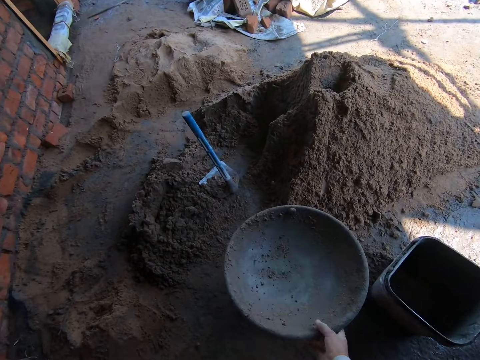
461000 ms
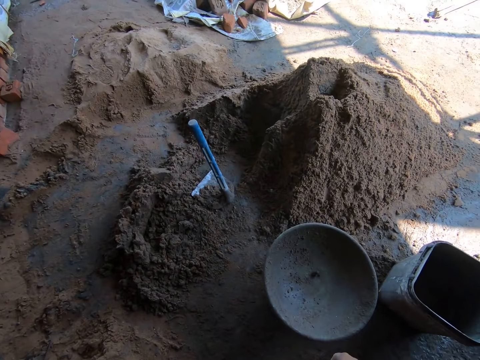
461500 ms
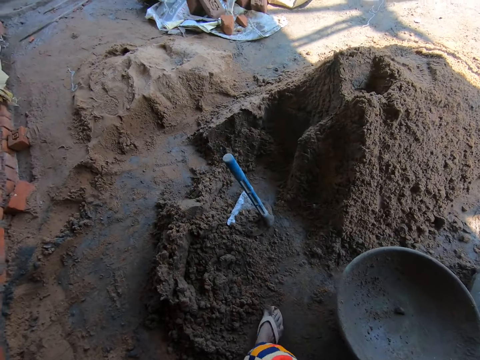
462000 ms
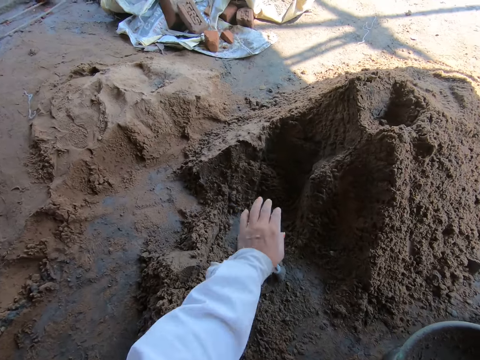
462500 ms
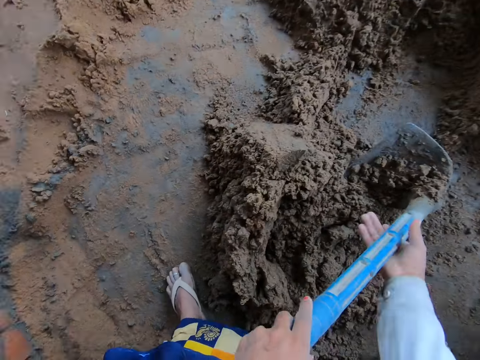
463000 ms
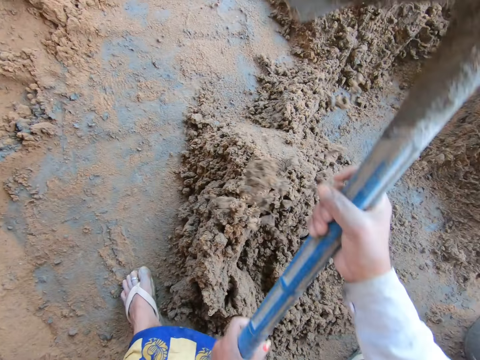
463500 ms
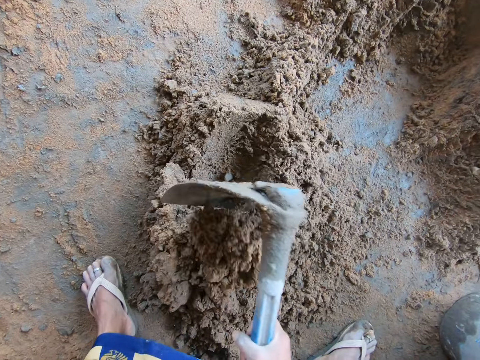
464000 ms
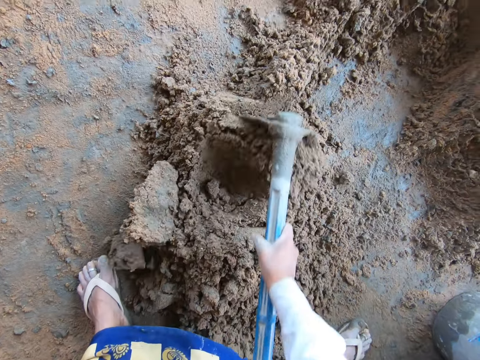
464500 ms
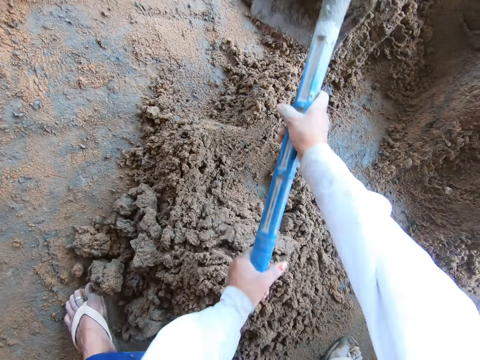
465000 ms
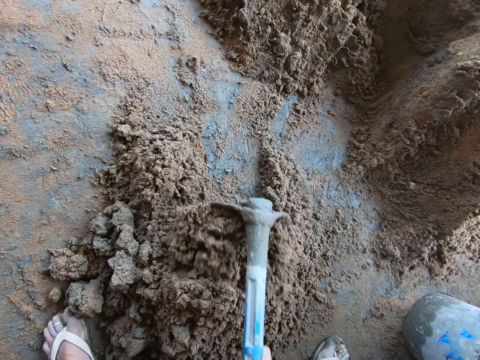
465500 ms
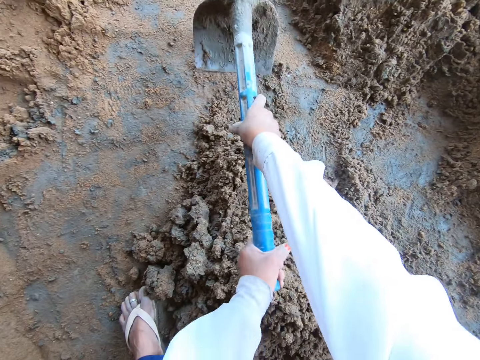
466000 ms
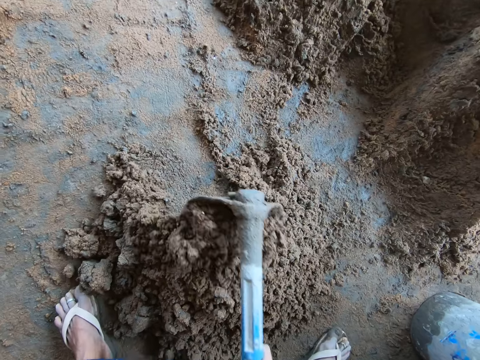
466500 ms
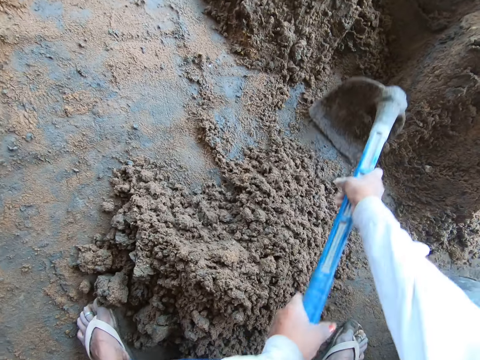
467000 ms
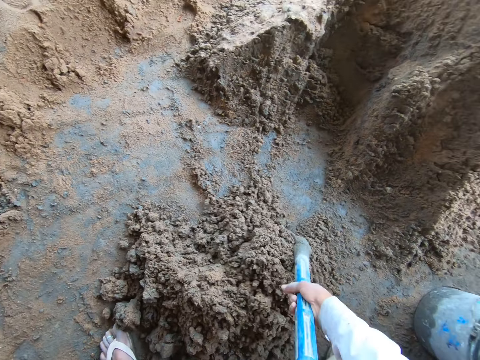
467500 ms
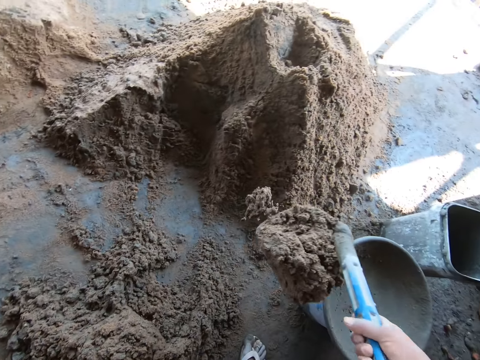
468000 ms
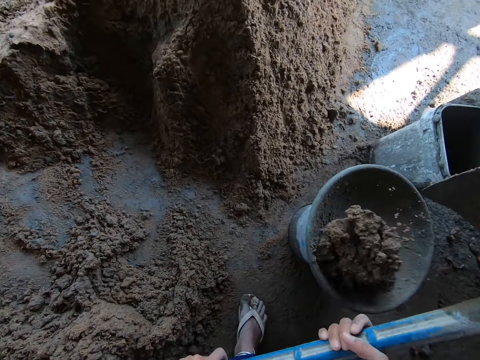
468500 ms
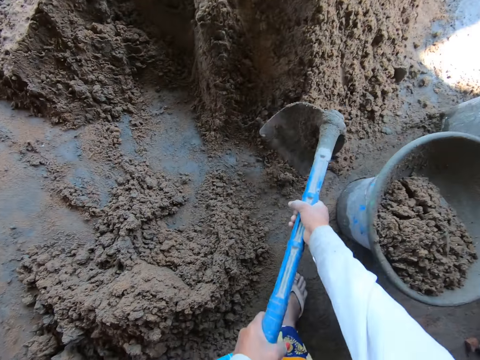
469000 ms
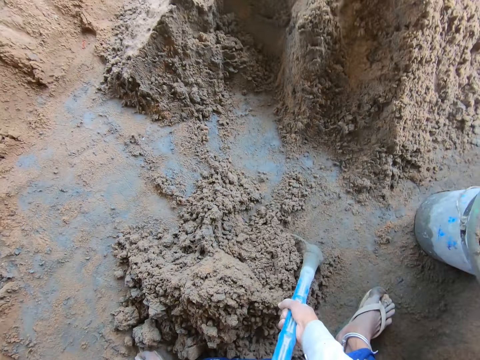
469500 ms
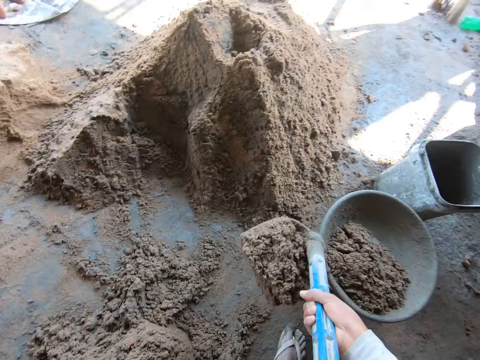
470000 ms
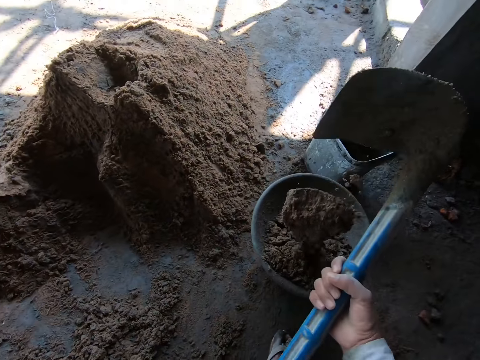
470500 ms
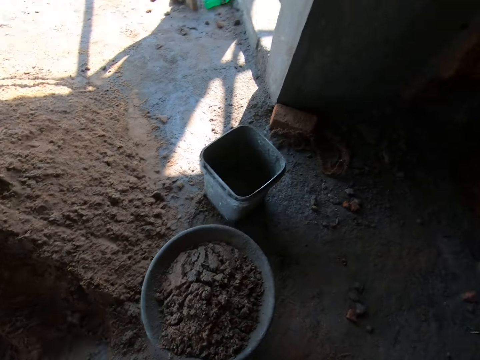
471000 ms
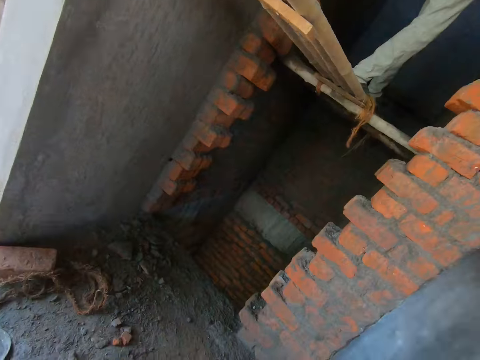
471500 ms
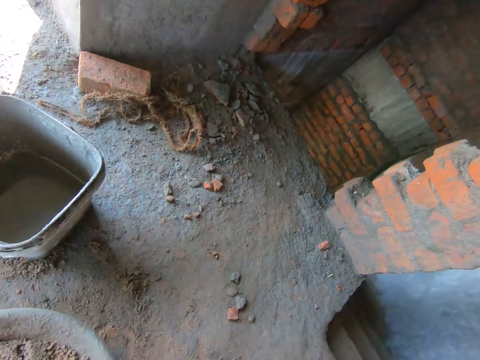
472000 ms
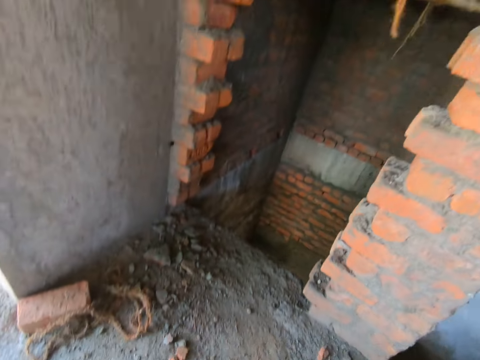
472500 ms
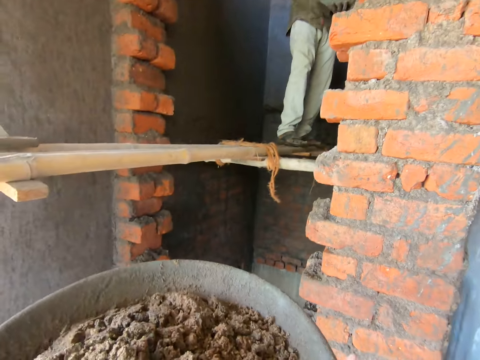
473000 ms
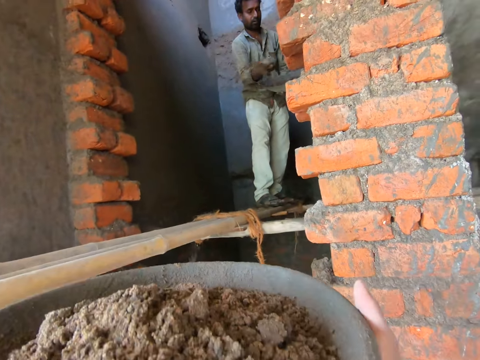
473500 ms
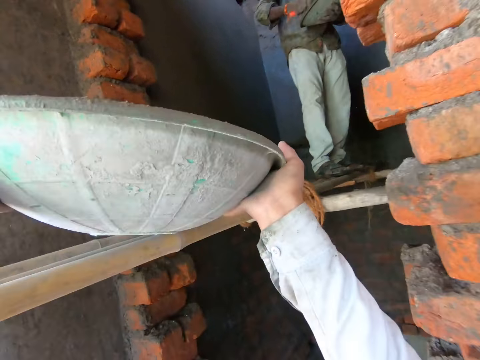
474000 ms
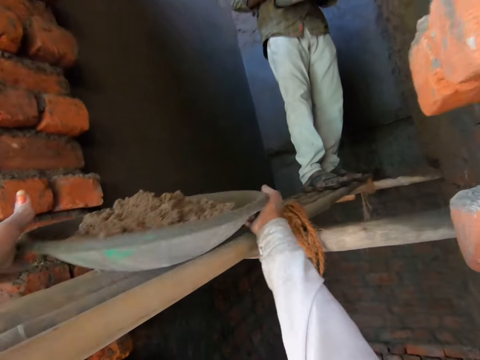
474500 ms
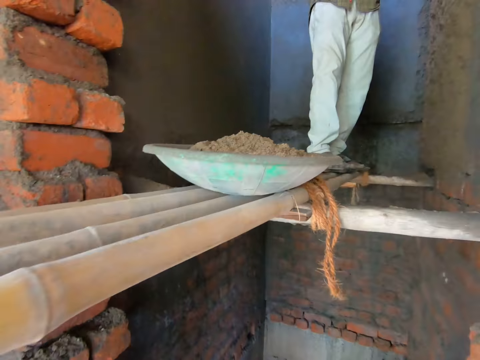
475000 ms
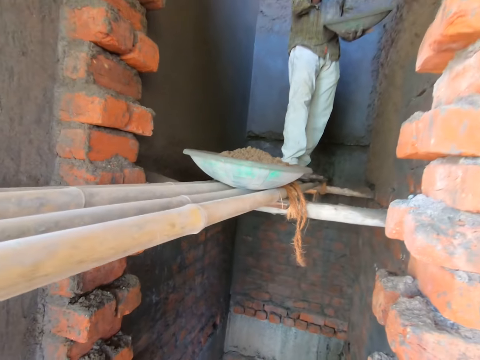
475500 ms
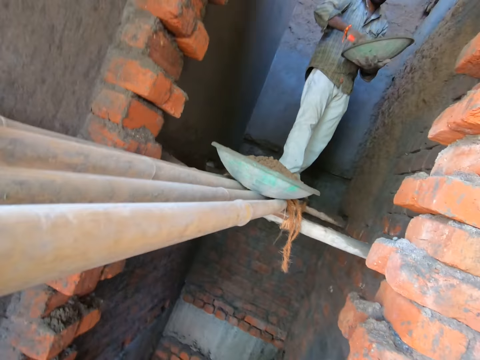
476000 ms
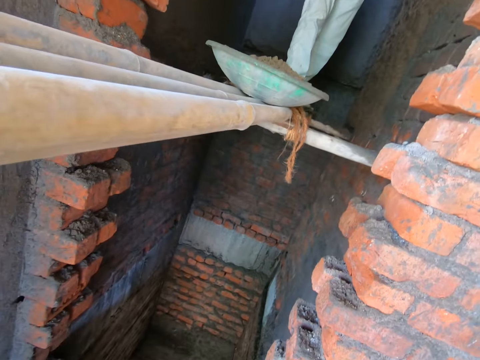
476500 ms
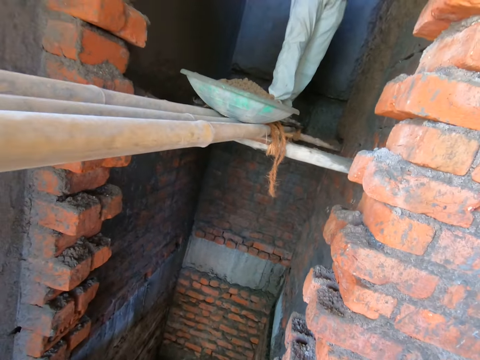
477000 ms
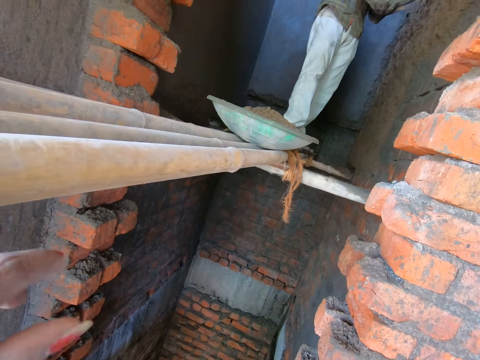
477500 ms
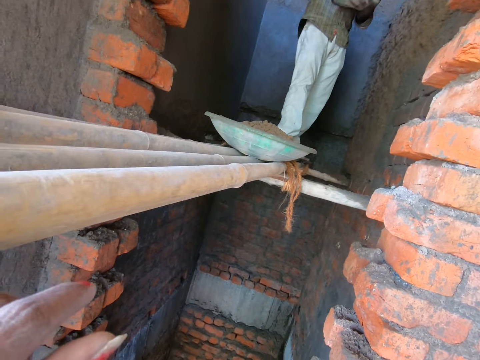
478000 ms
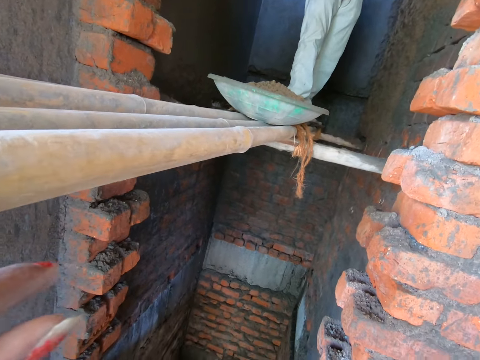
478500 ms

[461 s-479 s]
The camera wearer drops the bowl or tray on the bucket on the floor with her right hand. She holds the hoe on the floor with her left hand. She raises the hoe from the floor with her left hand. She holds the hoe with both hands. She mixes mortar on the floor with the hoe in both hands. She collects the mortar. She packs the mortar from the floor with the hoe in both hands. She pours the mortar into the bowl on the bucket from the hoe in both hands. She packs the mortar from the floor with the hoe in both hands. She pours the mortar into the bowl on the bucket from the hoe in both hands. She drops the hoe. She adjusts the bowl in both hands. She carries the tray of mortar. A man renders the mortar onto the wall with the trowel in his right hand. The camera wearer slides the bowl on the bamboo scaffolding or timber with both hands. The man takes the mortar from the tray. The man plasters the wall with the mortar. The camera wearer rests her hand on the timber.

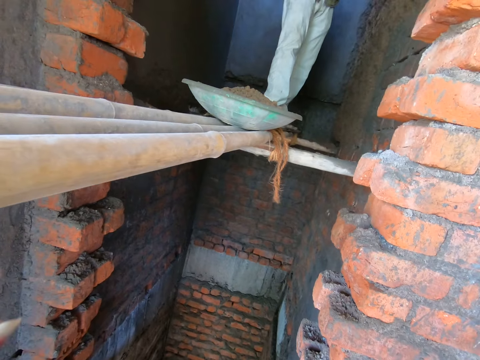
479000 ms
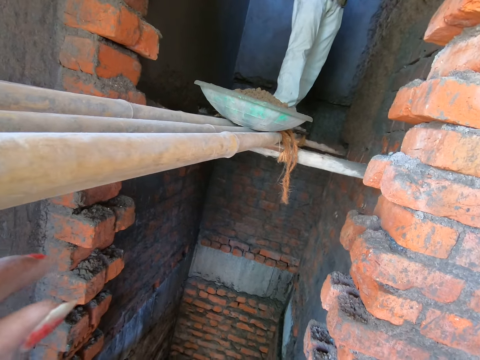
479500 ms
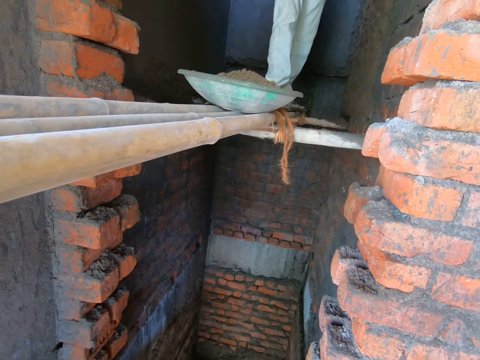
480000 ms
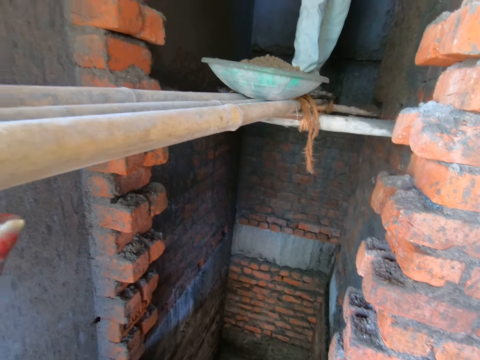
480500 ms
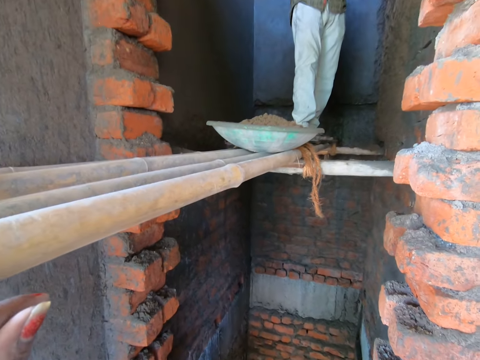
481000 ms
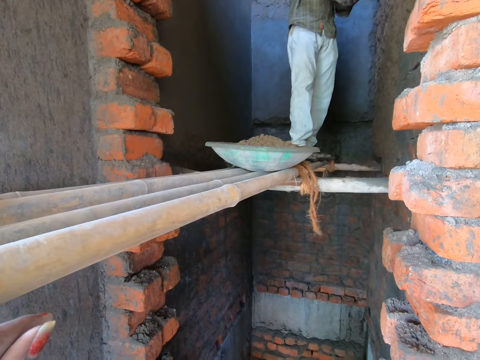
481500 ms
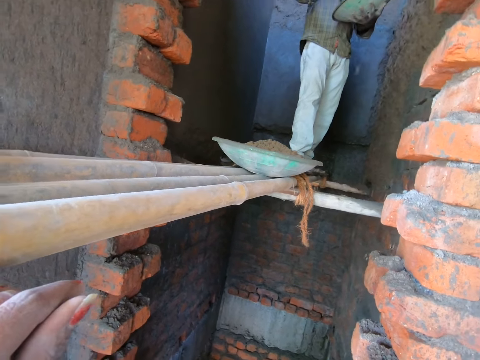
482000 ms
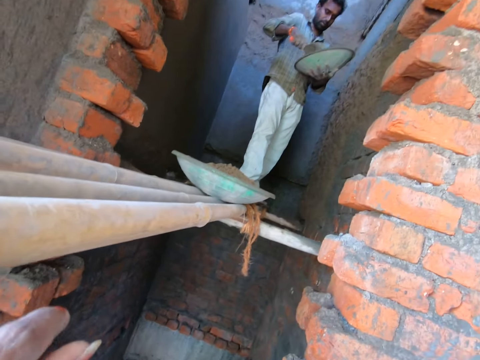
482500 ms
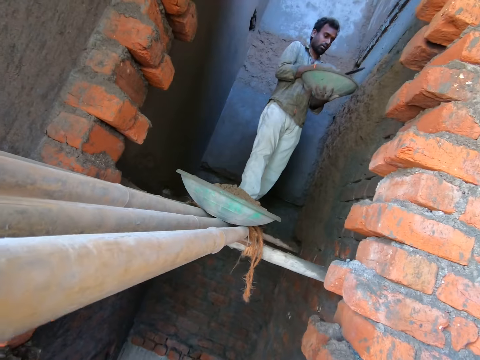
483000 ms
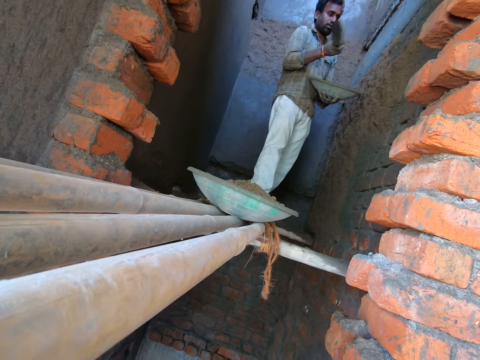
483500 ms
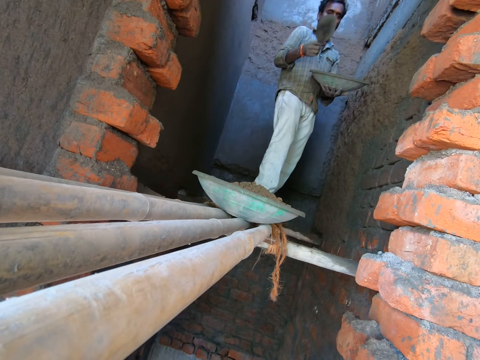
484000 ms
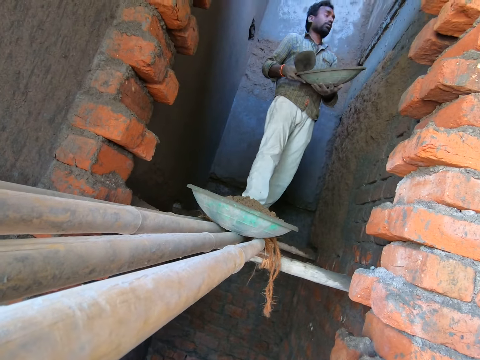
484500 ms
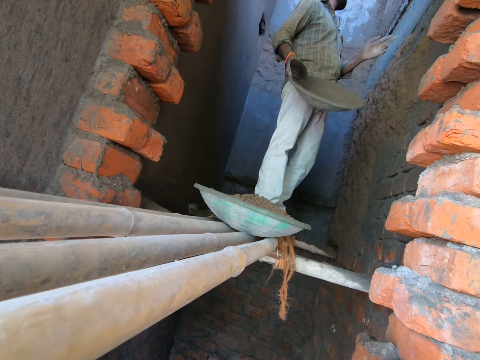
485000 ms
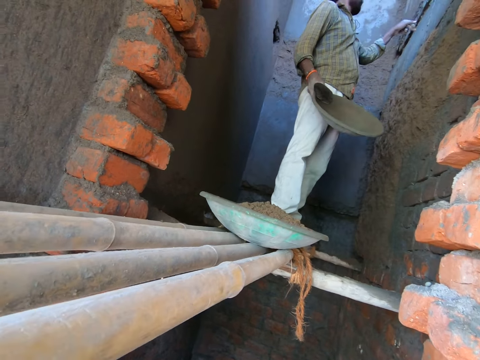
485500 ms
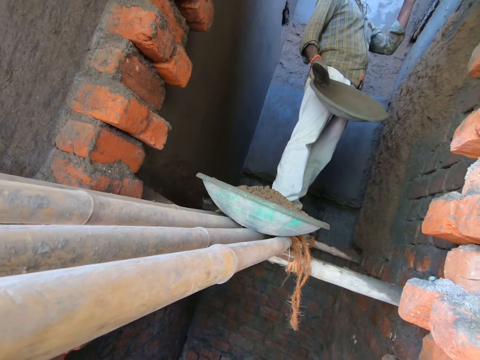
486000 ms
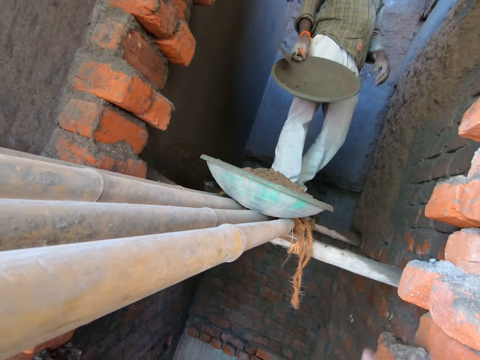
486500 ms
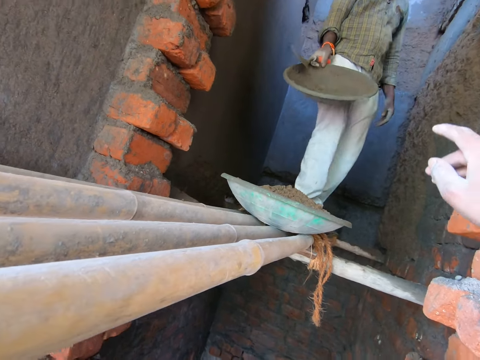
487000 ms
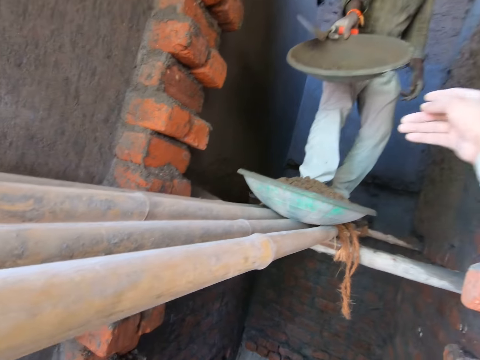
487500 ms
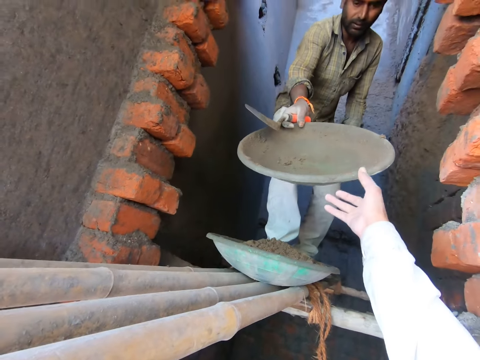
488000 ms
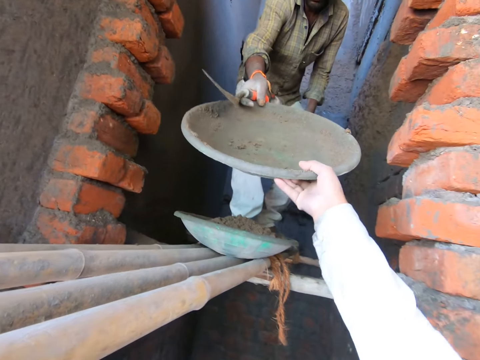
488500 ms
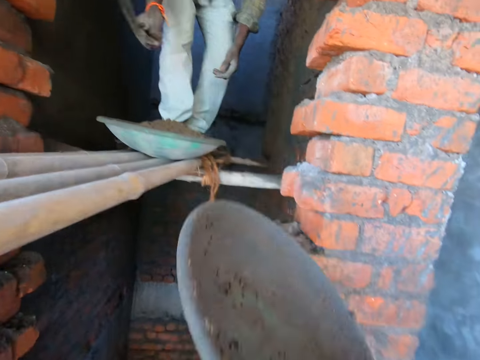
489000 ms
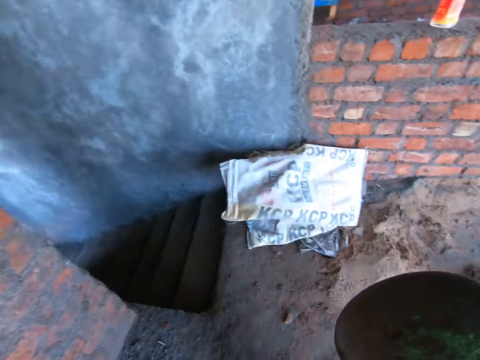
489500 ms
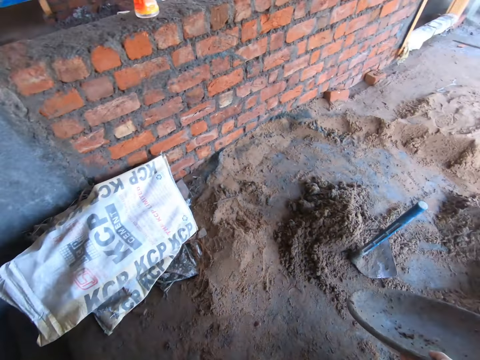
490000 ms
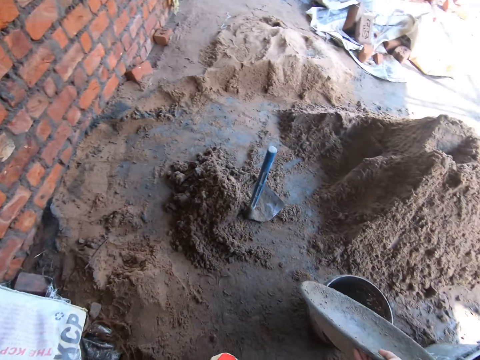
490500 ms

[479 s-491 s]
The camera wearer interacts with a man. The man takes the mortar from the tray or bowl and plasters the wall with the mortar. The man passes the bowl from his left hand to his right hand, gestures with his left hand, and touches the wall. The camera wearer collects the bowl from the man with her right hand.
